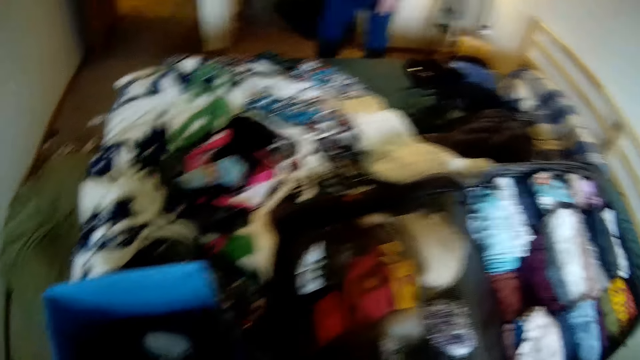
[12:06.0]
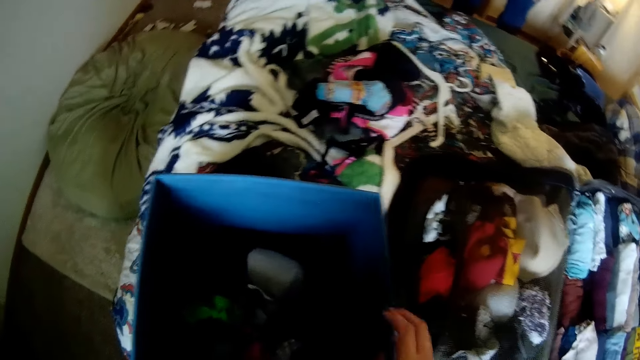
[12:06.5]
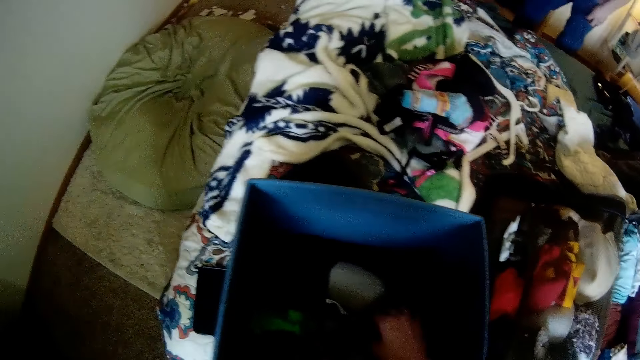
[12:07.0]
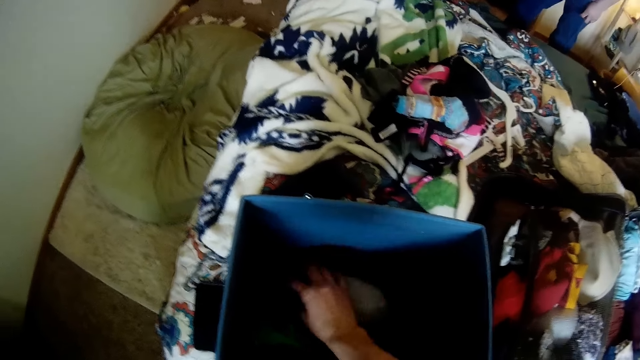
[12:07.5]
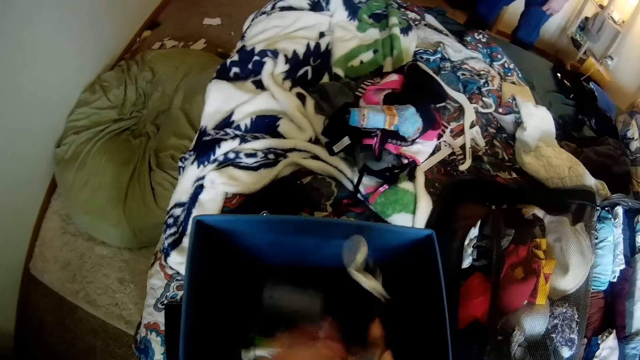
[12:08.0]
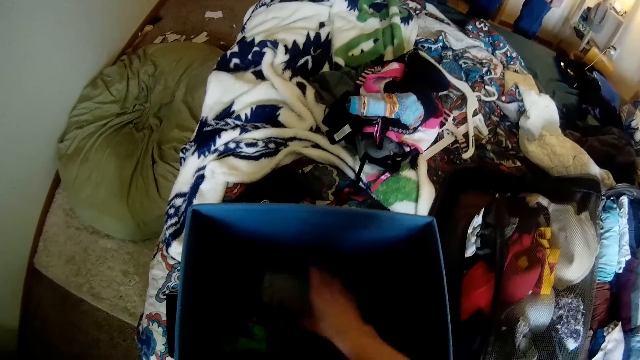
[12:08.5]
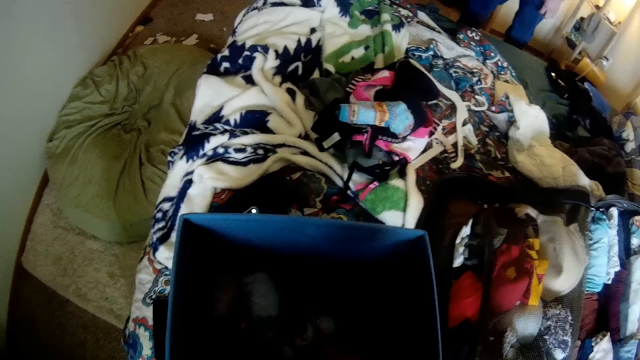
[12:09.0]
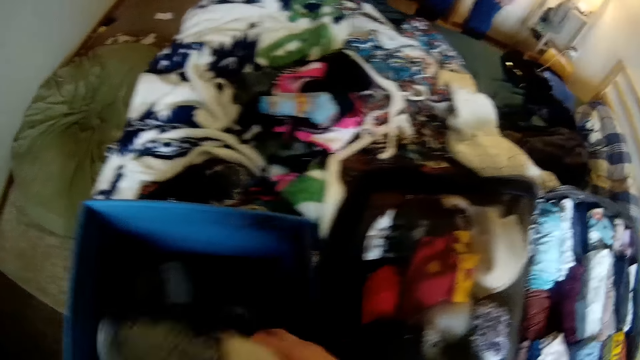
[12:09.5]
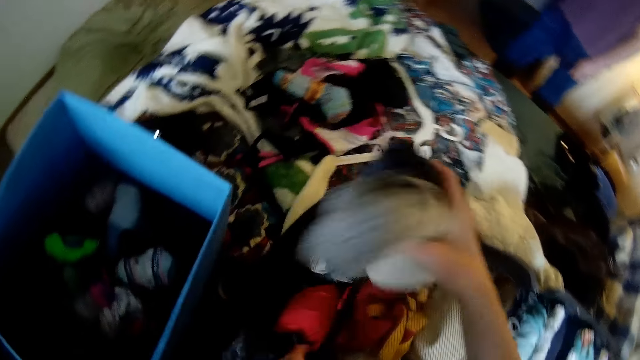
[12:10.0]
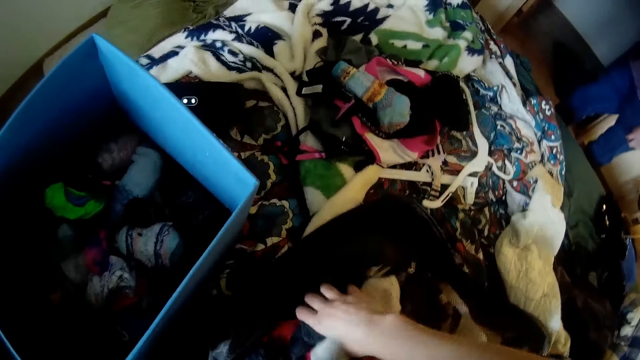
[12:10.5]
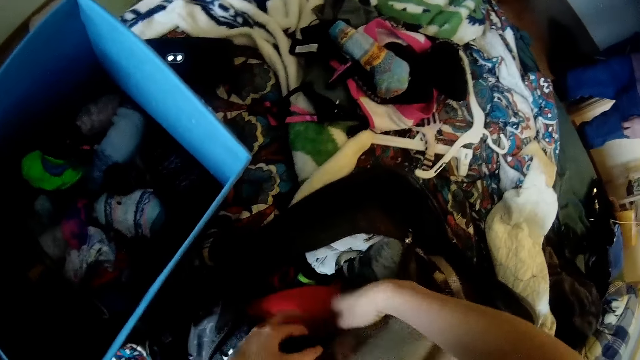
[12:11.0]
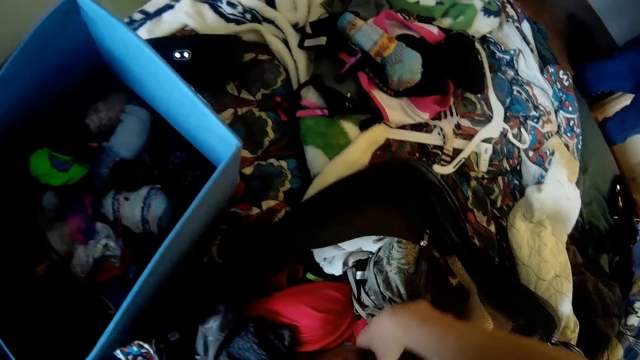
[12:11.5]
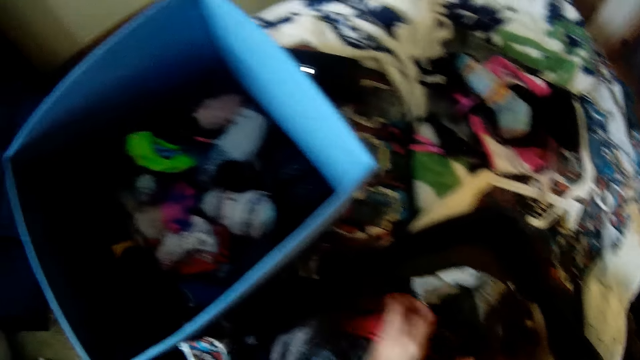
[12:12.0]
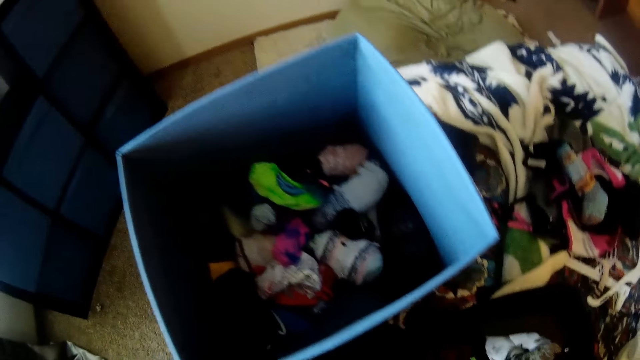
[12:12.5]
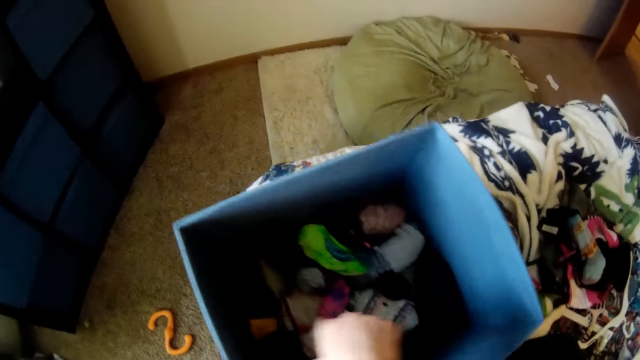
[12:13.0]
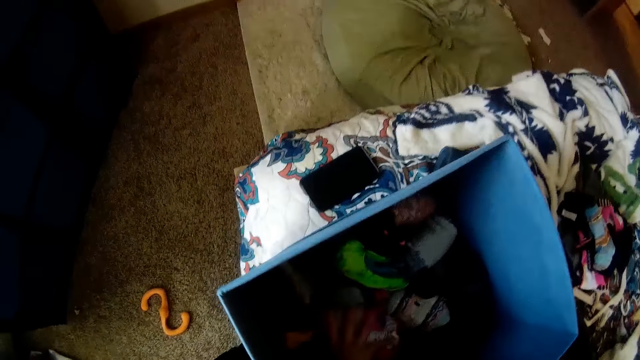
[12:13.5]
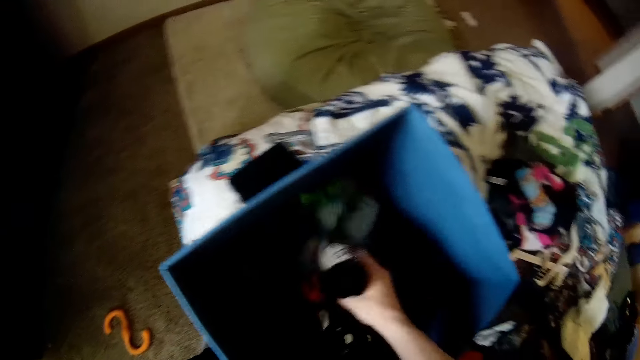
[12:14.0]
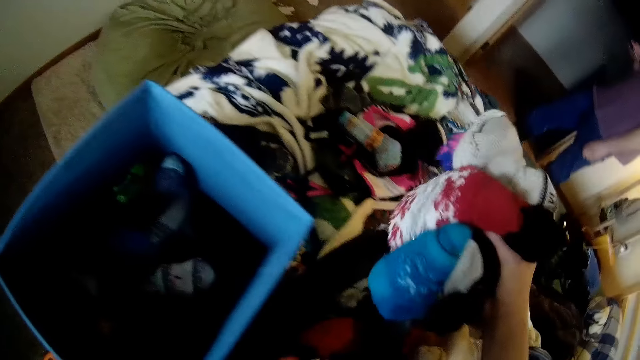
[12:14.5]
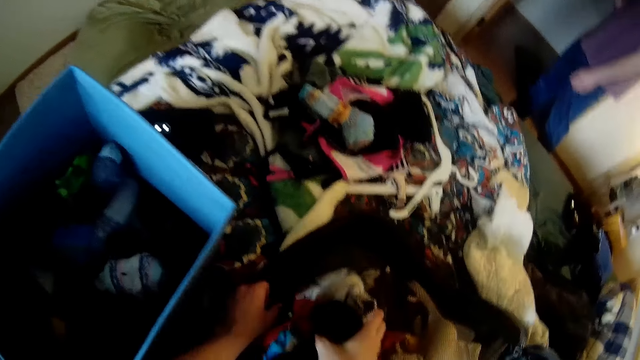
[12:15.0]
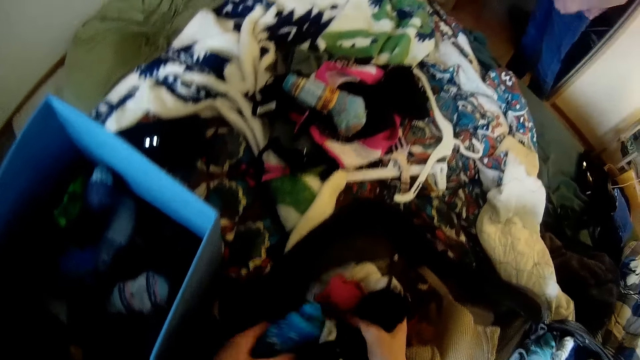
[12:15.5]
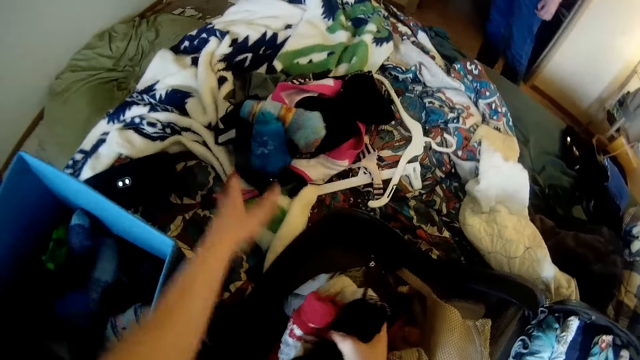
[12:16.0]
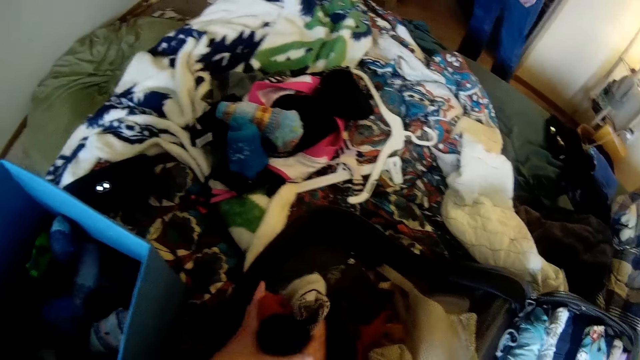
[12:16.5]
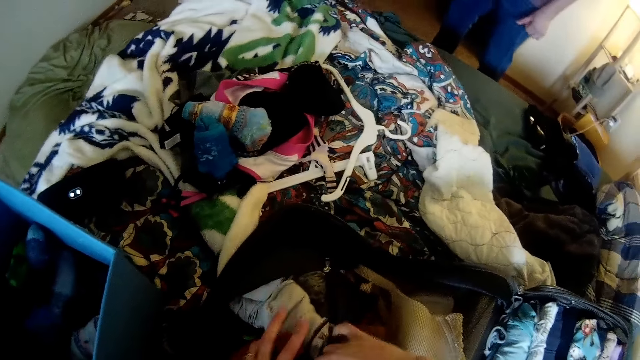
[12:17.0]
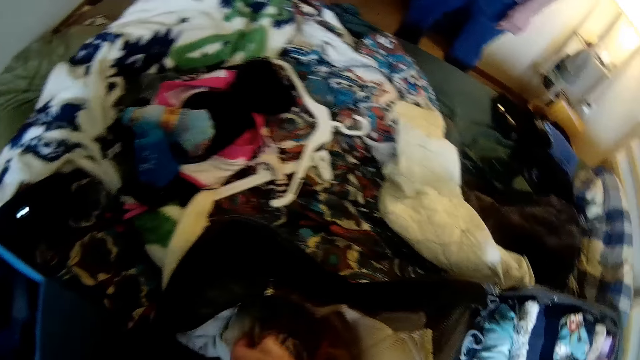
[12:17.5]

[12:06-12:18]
The camera wearer drops the cloth on the bed. She picks up a cloth. She checks the clothes in the box. She picks up a cloth again. She puts clothes from the box in the luggage compartment. She takes clothes from the box with her right hand. She puts the clothes from the box in the luggage compartment. She takes a sock with her left hand and drops the sock on the bed.

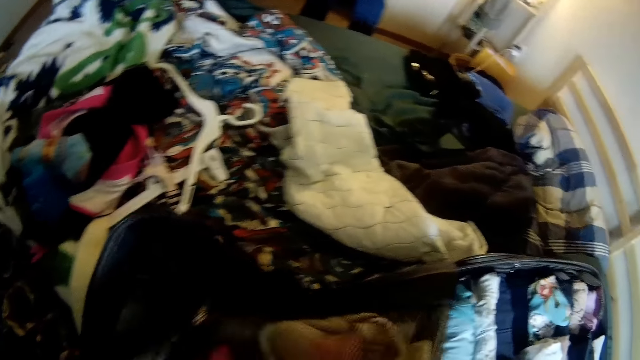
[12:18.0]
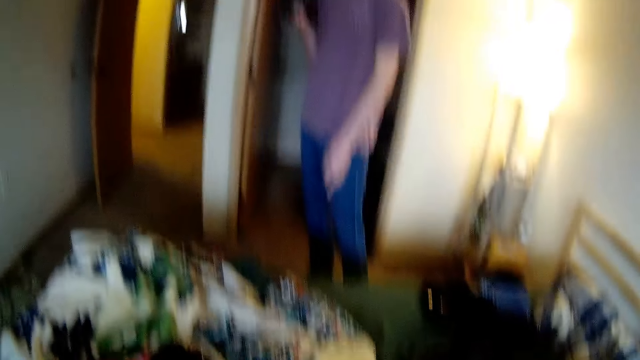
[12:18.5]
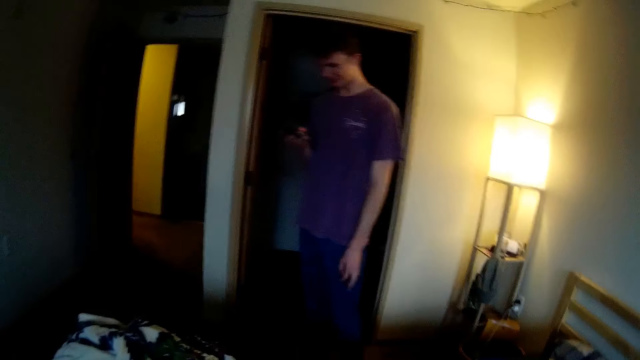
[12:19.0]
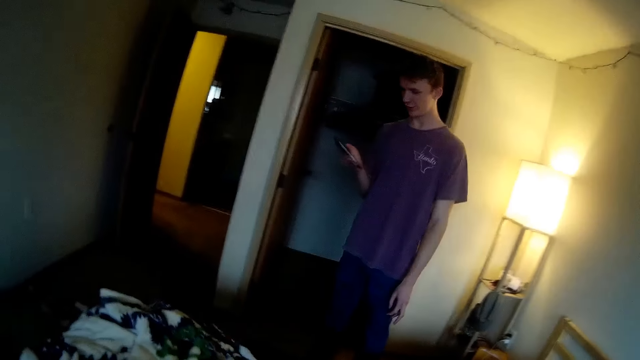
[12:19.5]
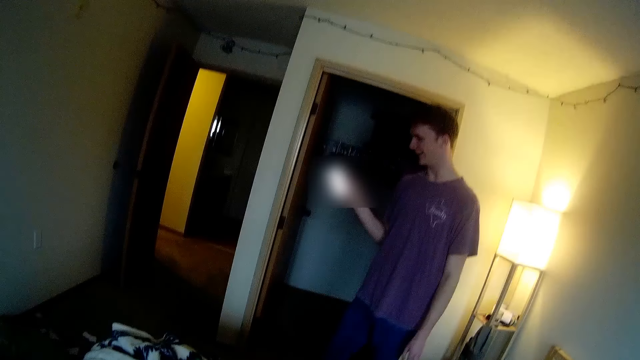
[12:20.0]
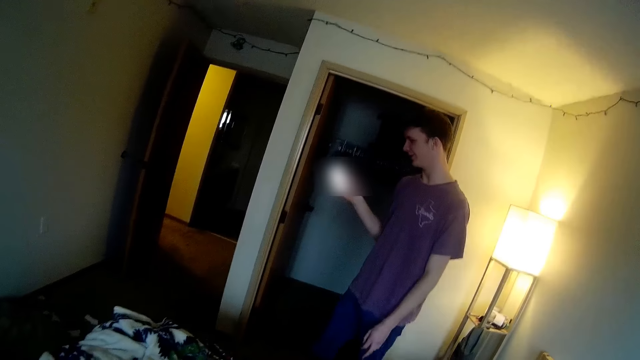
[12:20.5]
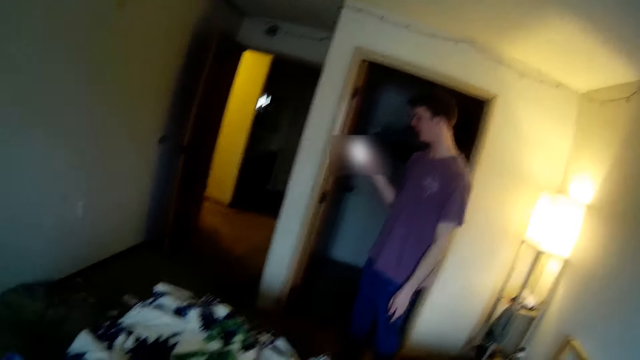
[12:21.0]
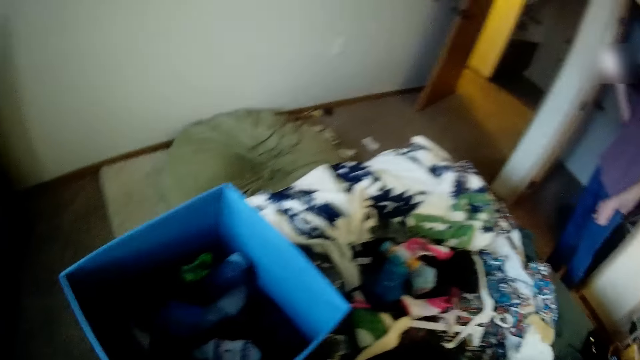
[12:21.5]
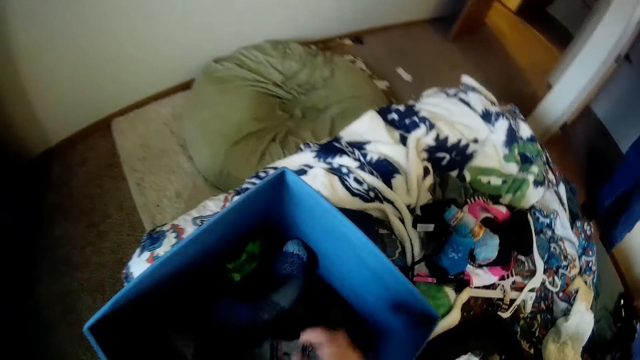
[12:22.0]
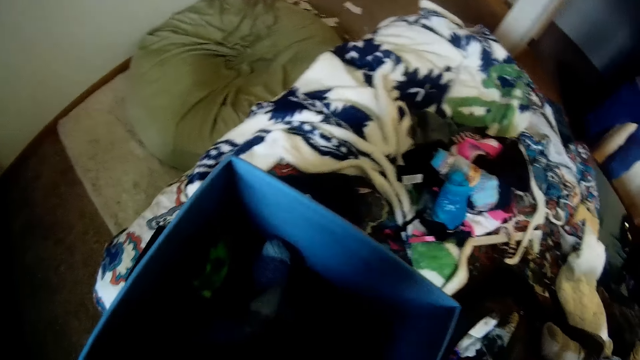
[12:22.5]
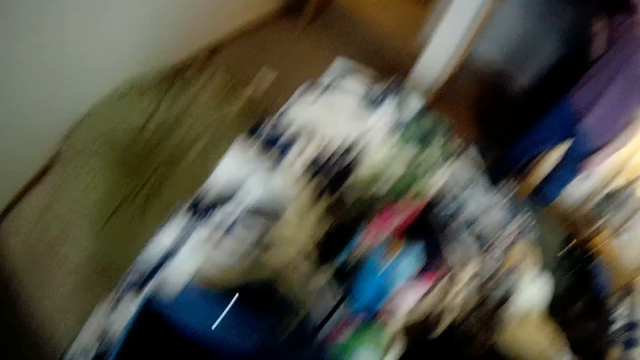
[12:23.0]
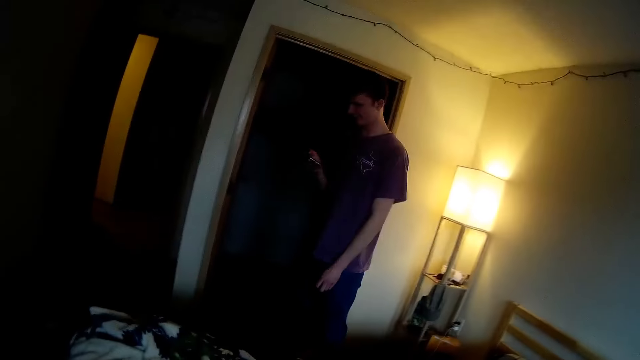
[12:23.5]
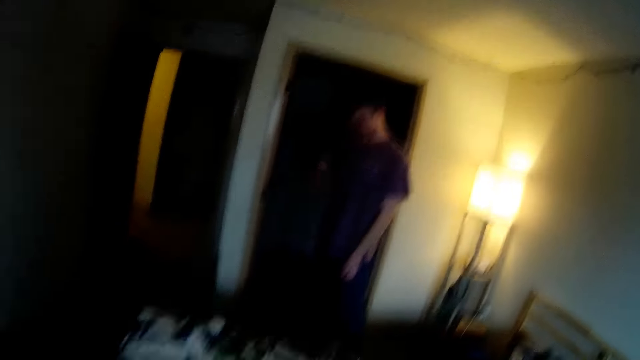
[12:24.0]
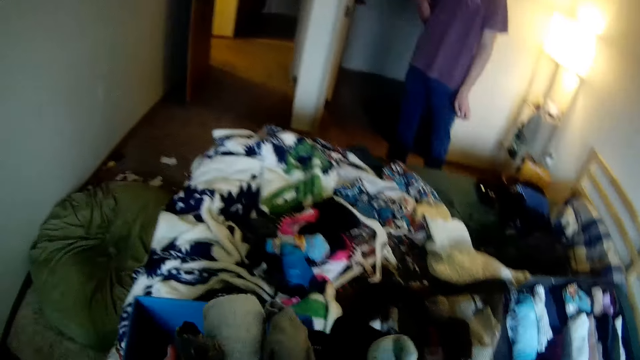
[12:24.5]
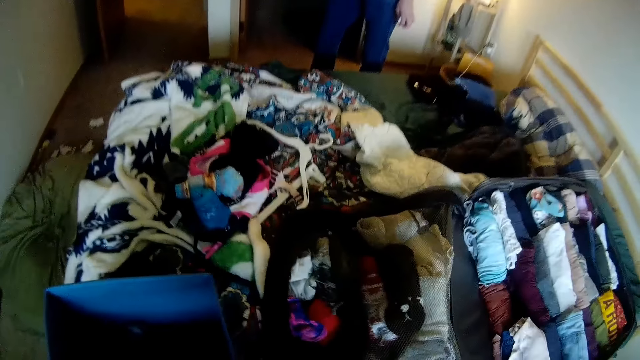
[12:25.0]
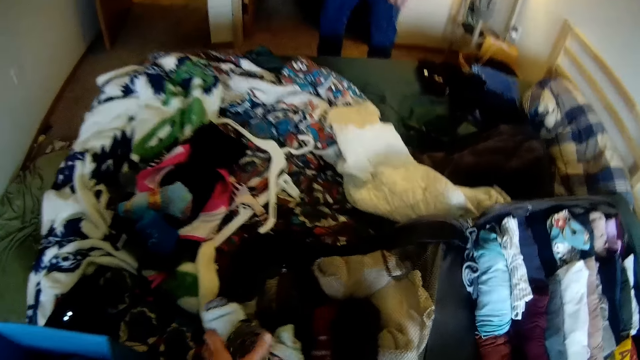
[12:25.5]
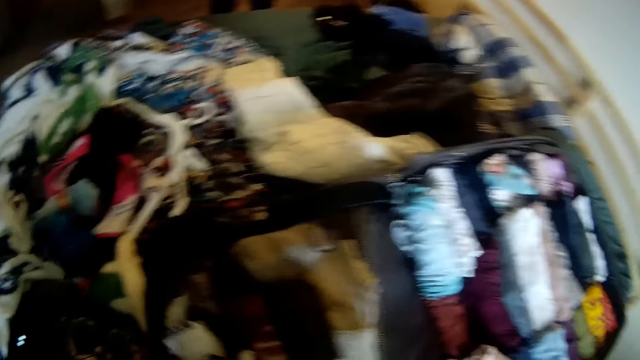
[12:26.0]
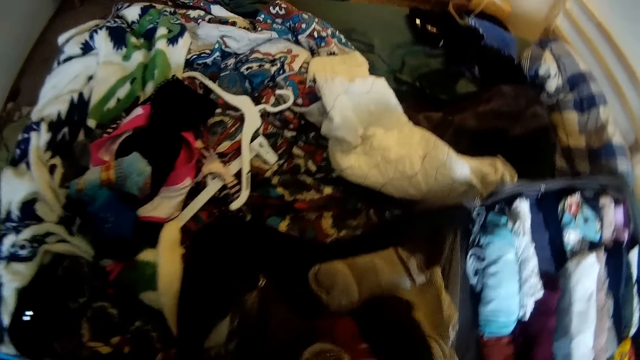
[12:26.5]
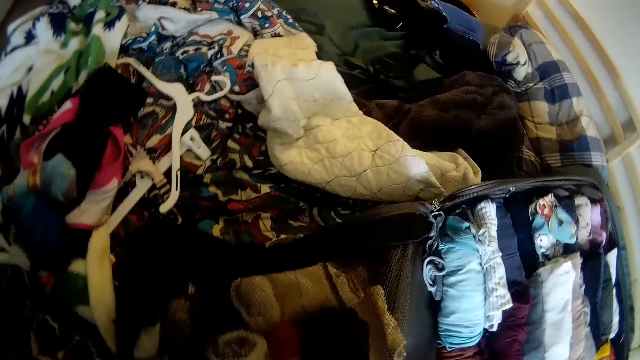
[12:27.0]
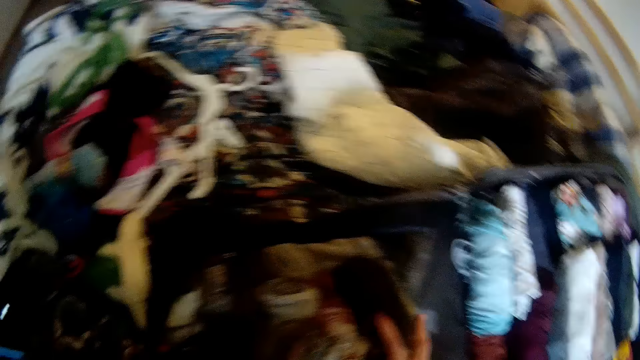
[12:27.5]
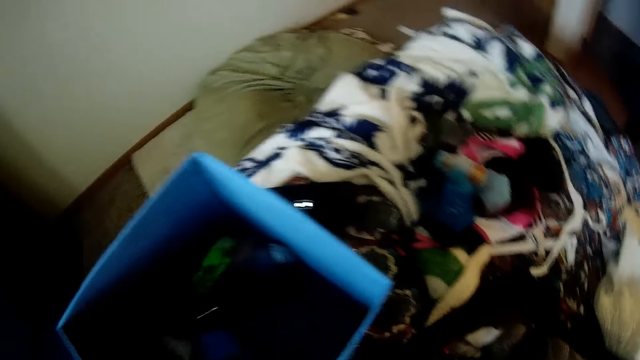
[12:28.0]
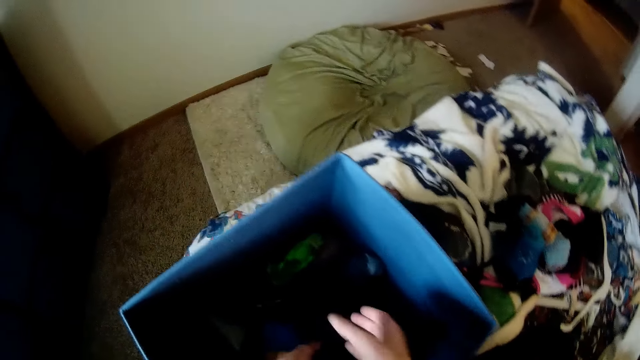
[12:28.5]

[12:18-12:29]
The camera wearer interacts with the man. The man uses his phone. The camera wearer takes a cloth from the box with her right hand. She interacts with the man. She looks at the man. She puts the clothes from the box in the luggage compartment.
